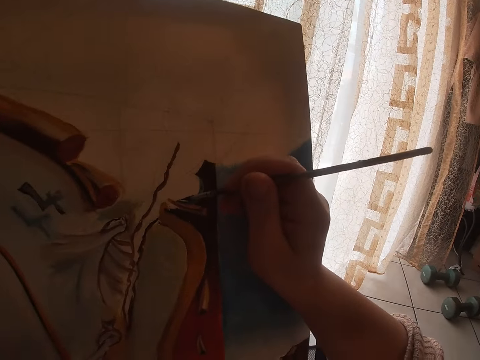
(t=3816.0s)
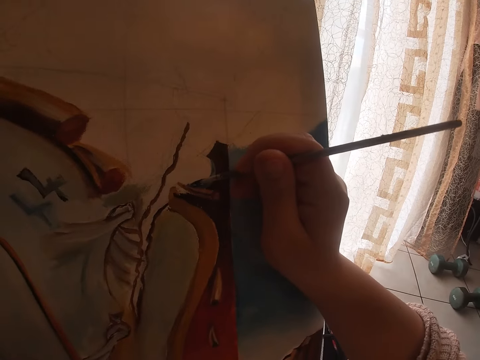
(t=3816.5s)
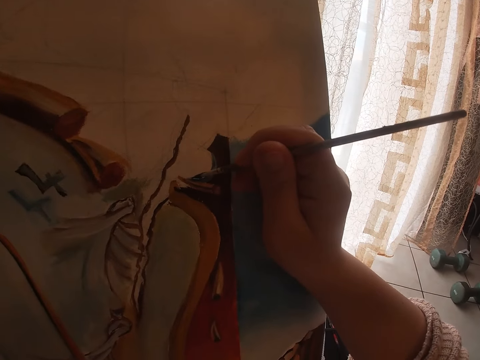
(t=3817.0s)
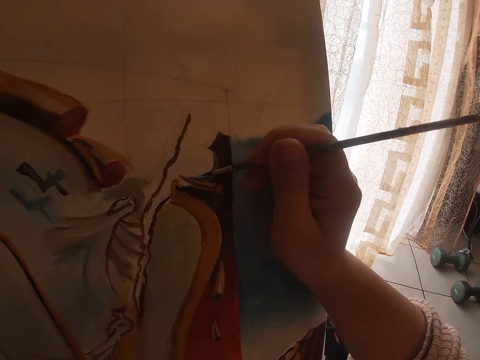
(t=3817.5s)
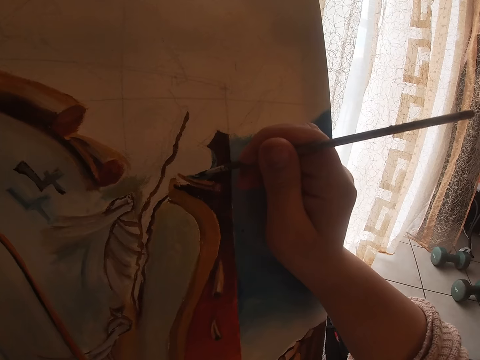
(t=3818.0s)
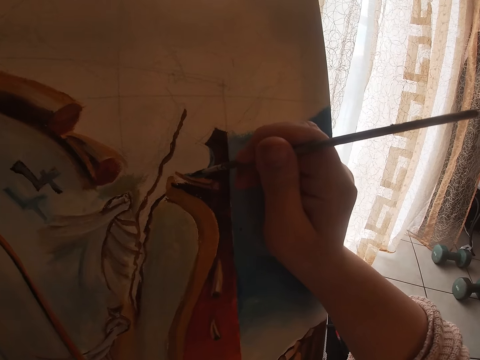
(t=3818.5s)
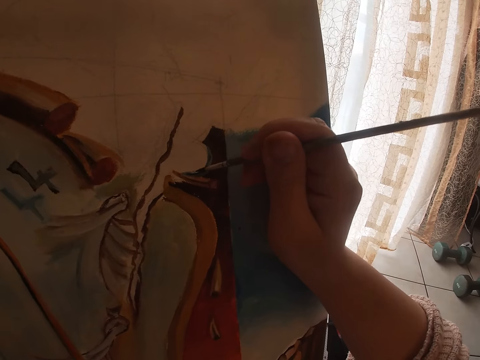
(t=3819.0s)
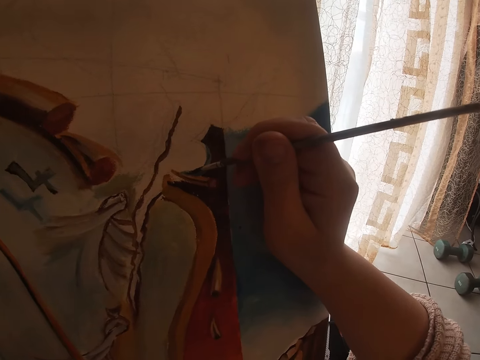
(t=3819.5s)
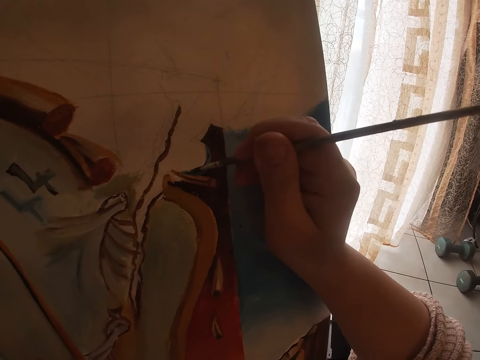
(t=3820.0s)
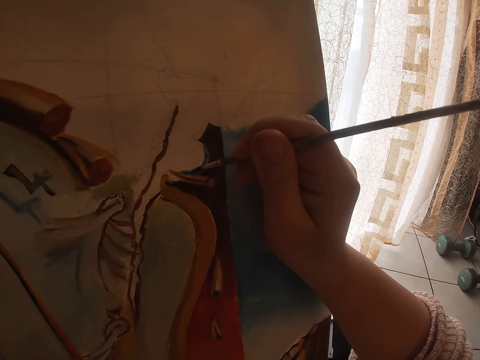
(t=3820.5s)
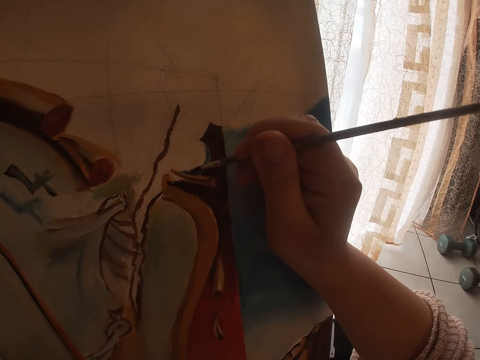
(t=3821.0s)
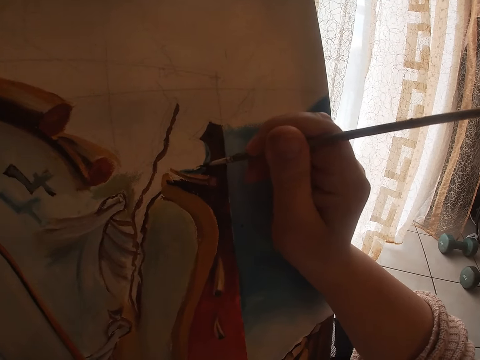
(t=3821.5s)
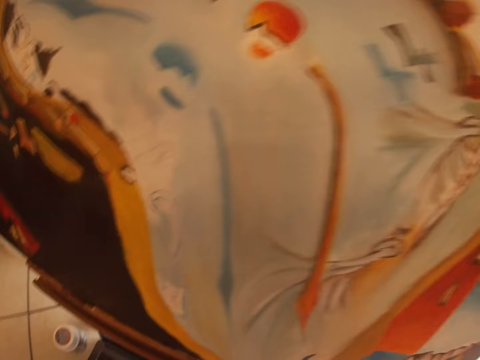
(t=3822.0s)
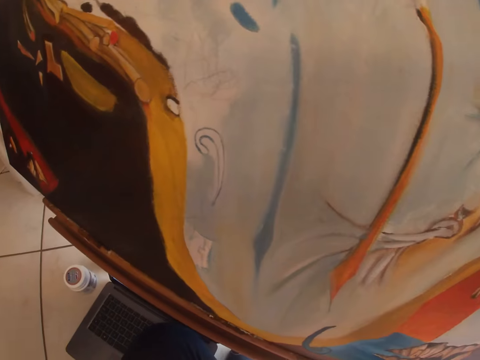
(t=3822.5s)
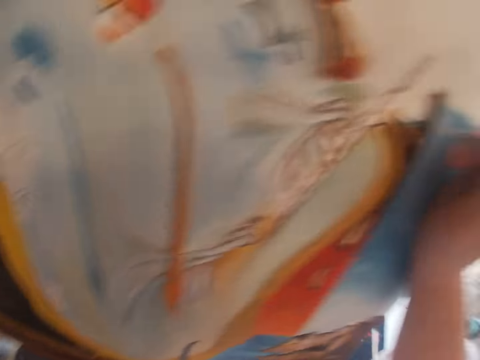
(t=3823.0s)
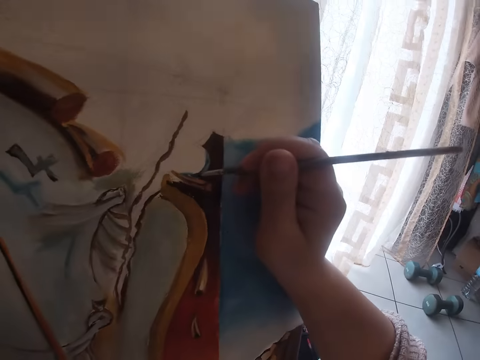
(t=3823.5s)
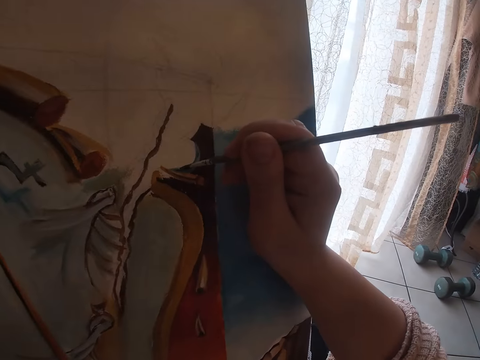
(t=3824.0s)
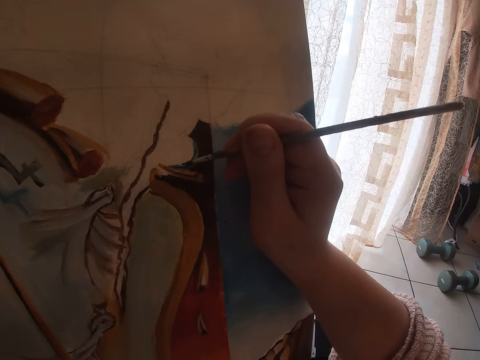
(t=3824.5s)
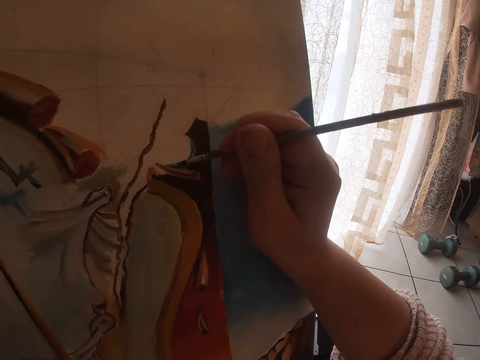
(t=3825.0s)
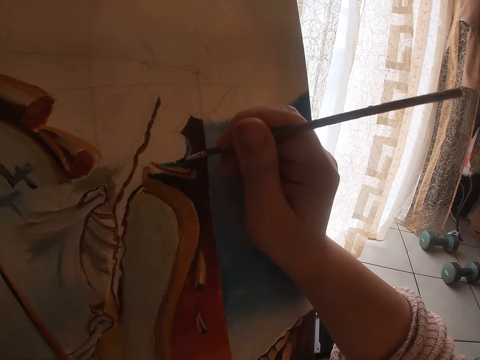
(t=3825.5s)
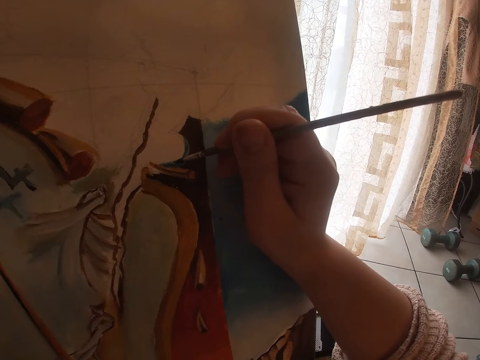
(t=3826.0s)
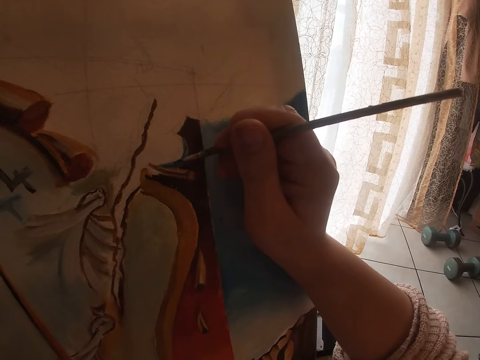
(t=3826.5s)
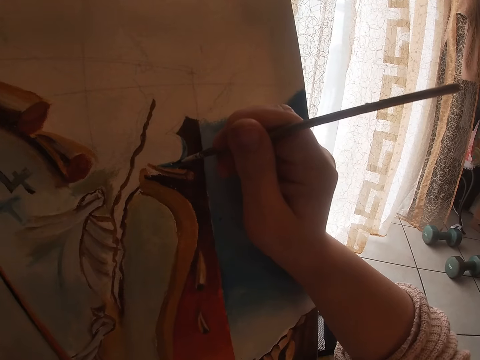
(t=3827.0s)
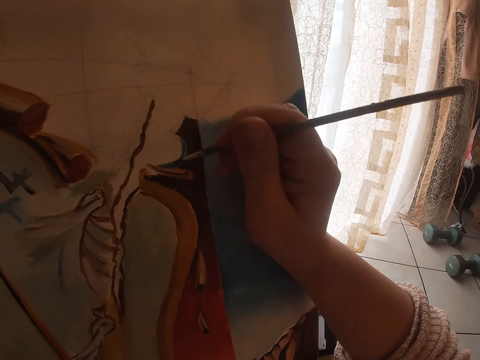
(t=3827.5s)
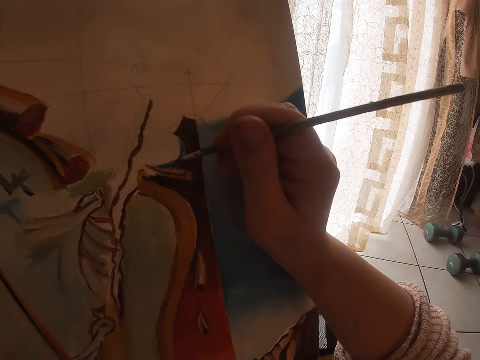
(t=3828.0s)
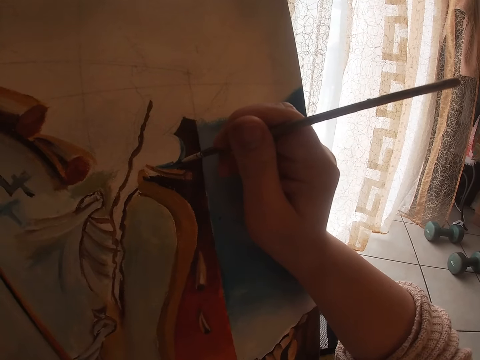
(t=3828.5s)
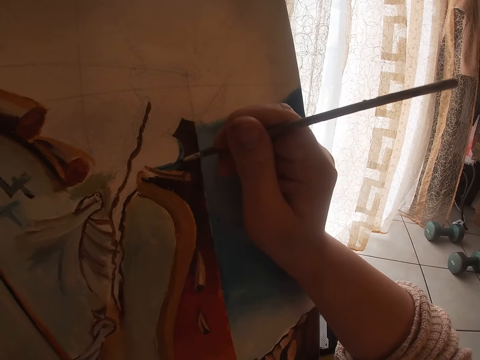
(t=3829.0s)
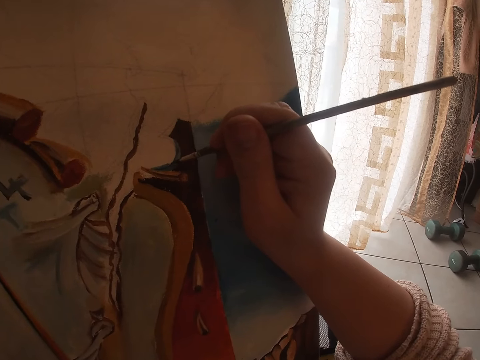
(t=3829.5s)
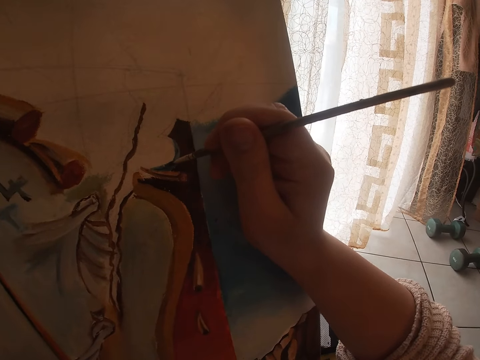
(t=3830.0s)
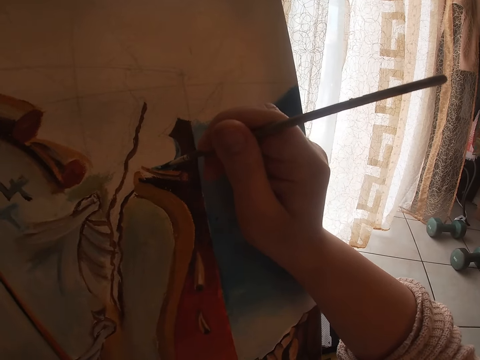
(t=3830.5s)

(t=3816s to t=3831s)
The camera wearer paints the painting on the canvas using the paintbrush in his right hand. He looks at the painting. He looks toward the computer on the floor. He paints the painting on the canvas using the paintbrush in his right hand.

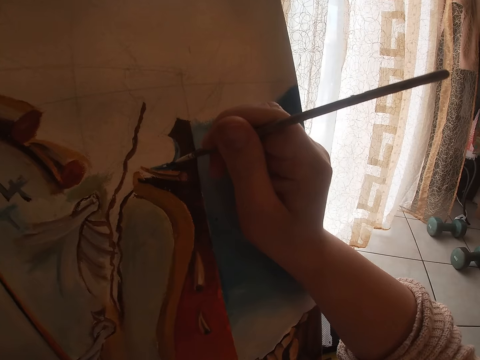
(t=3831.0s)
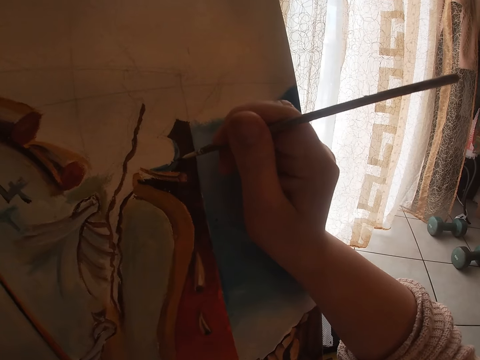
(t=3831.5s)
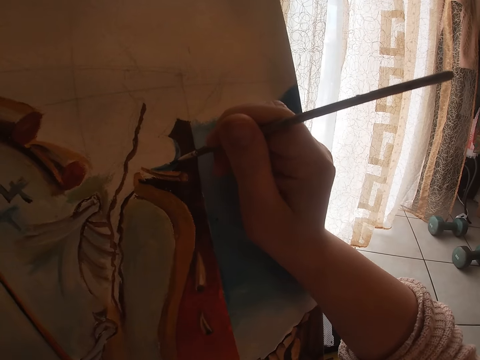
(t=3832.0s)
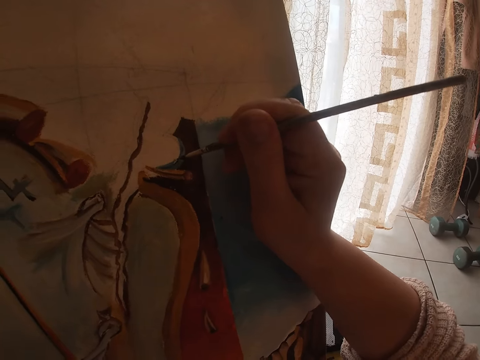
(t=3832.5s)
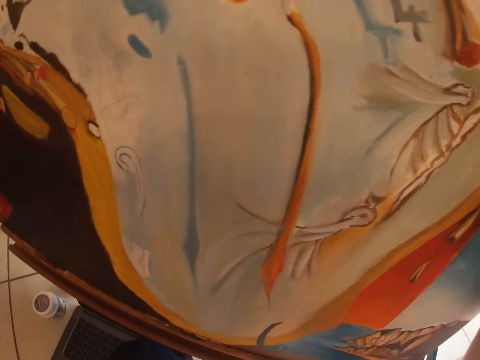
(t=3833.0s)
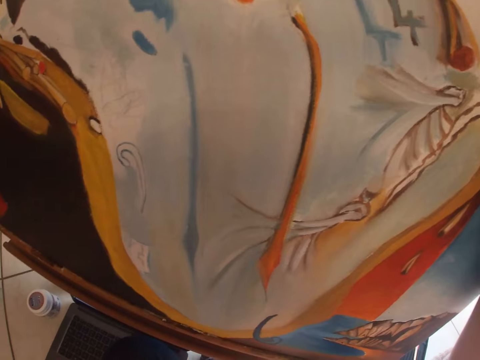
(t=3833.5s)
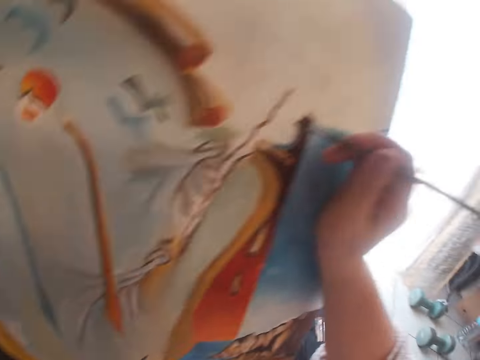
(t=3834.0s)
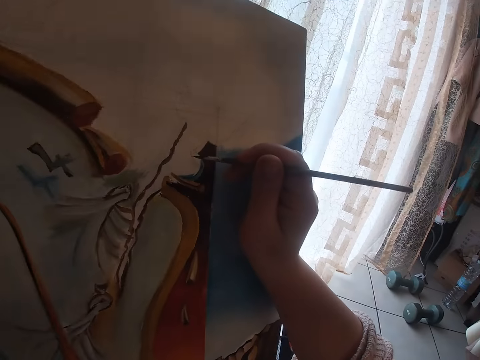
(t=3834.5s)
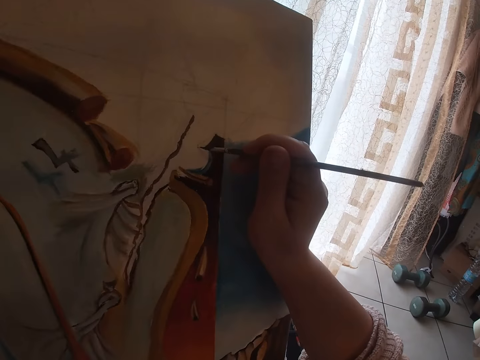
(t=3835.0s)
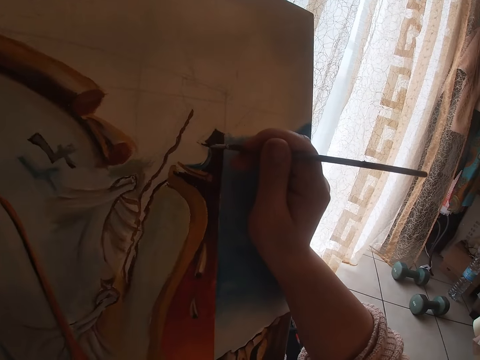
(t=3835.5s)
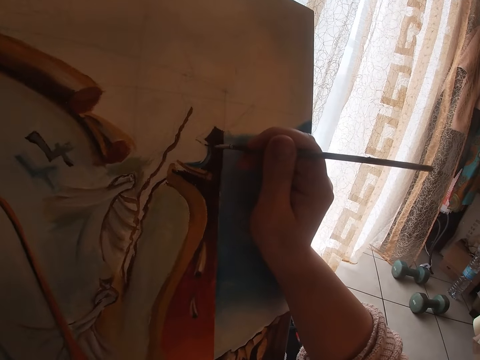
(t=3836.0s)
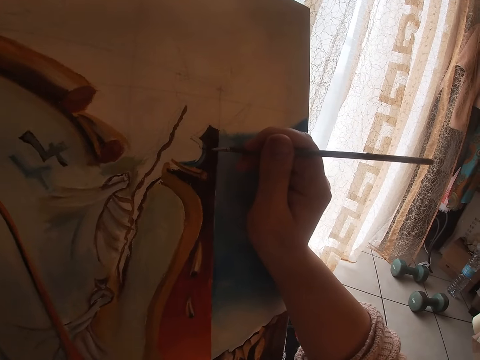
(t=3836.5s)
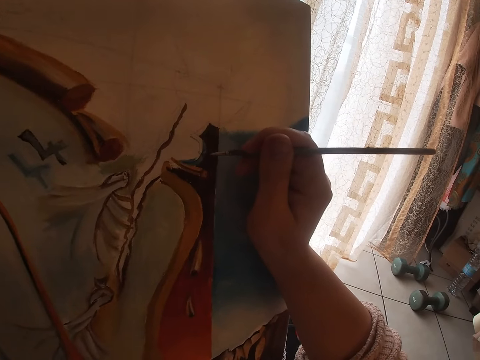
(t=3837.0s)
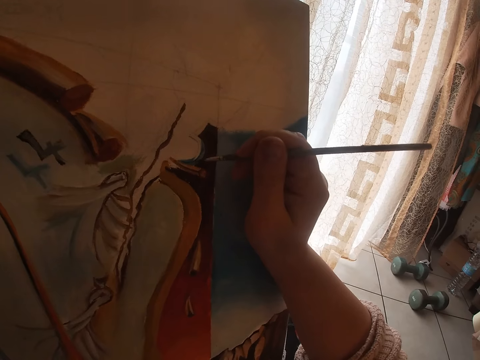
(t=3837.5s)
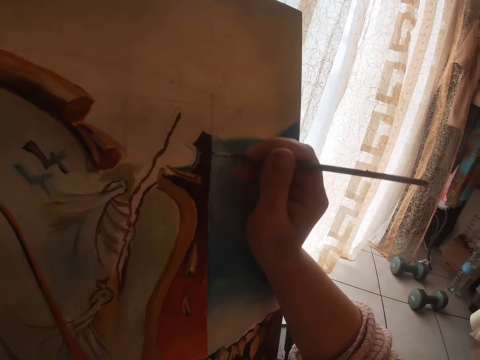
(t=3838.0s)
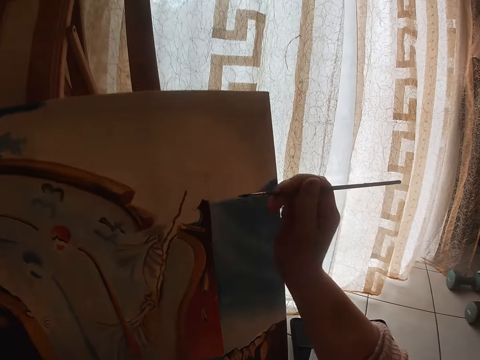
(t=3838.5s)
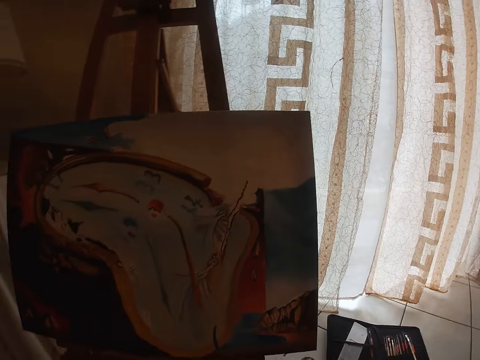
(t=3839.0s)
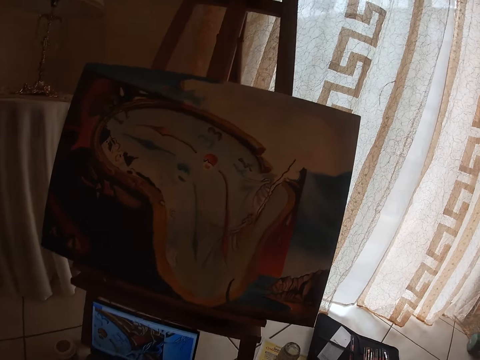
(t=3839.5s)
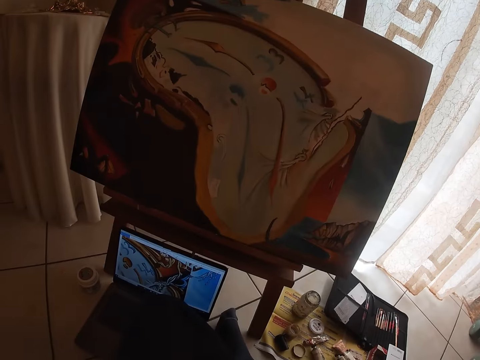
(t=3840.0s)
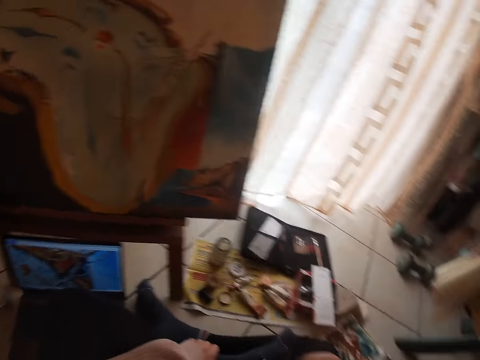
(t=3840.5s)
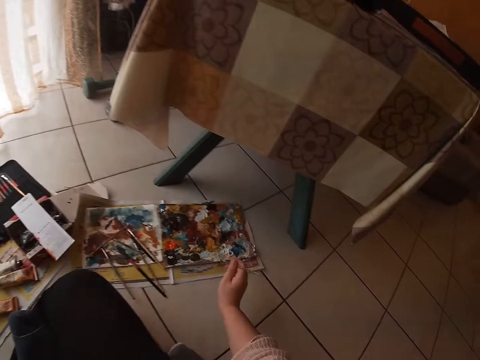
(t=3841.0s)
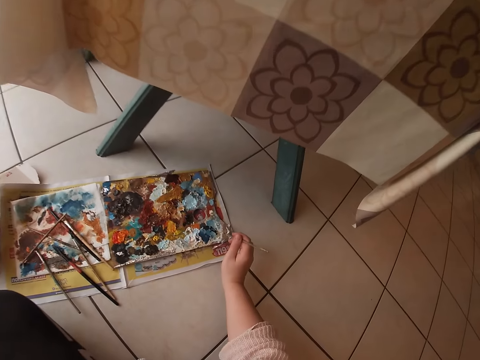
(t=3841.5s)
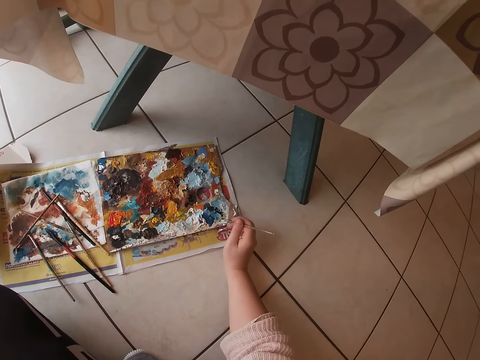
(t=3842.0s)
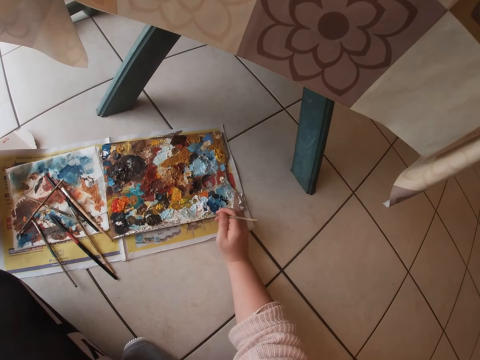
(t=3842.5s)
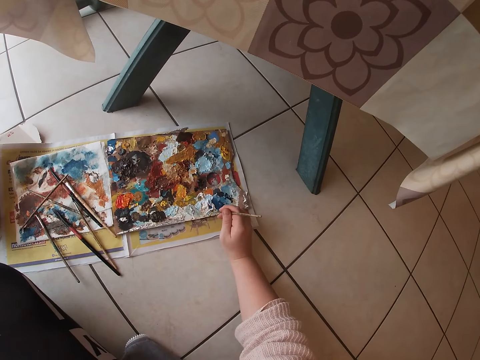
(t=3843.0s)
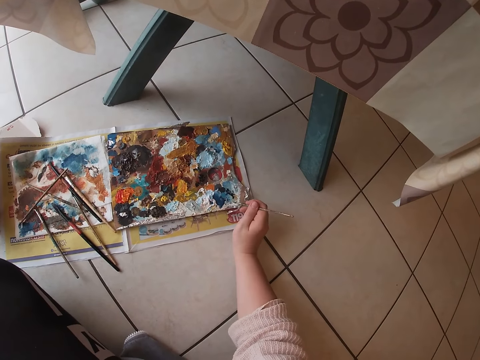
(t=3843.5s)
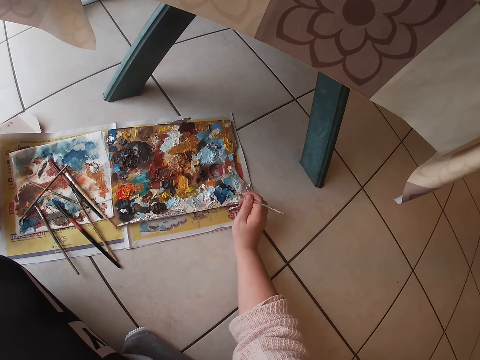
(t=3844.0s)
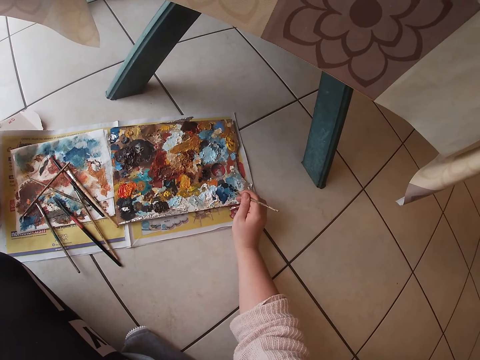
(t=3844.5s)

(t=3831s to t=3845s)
The camera wearer looks at the painting. He looks toward the computer on the floor. He paints the painting on the canvas using the paintbrush in his right hand. He removes his right hand from the painting. He looks toward the computer on the floor. He looks around the room. He touches the paint on the palette with the brush.
